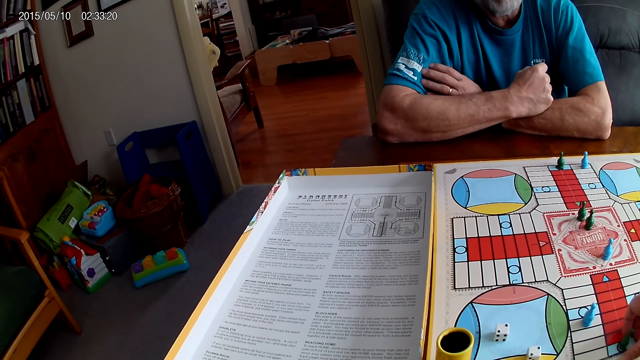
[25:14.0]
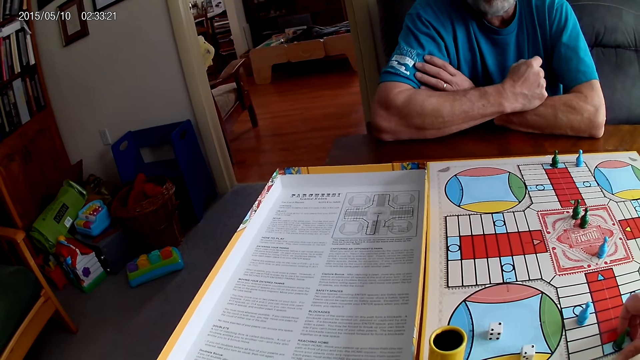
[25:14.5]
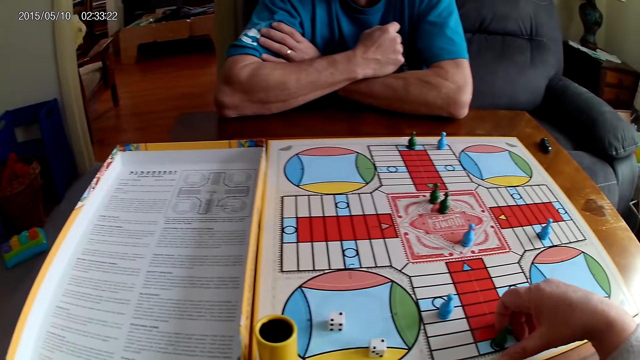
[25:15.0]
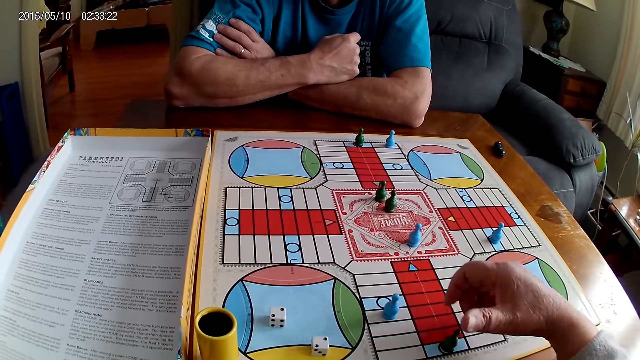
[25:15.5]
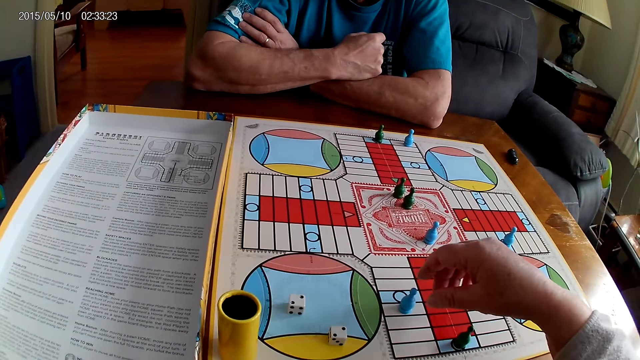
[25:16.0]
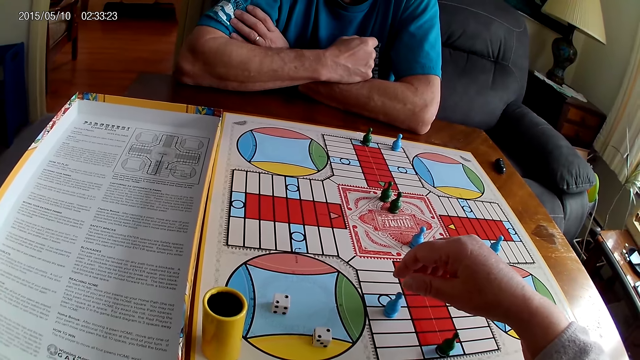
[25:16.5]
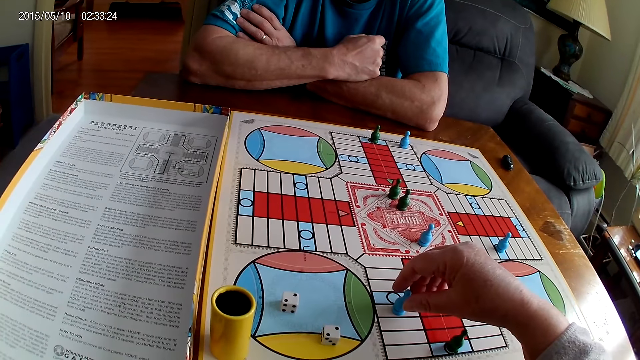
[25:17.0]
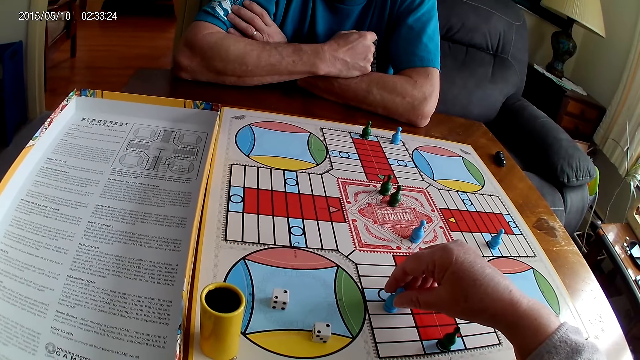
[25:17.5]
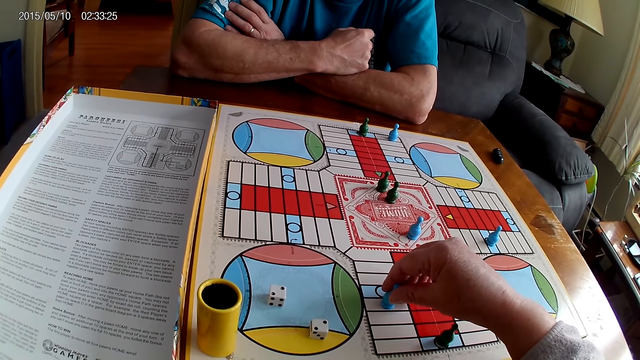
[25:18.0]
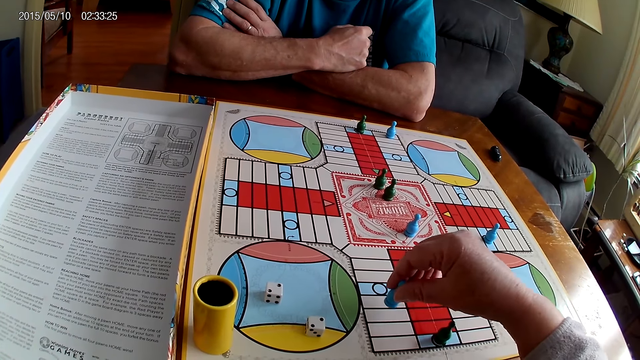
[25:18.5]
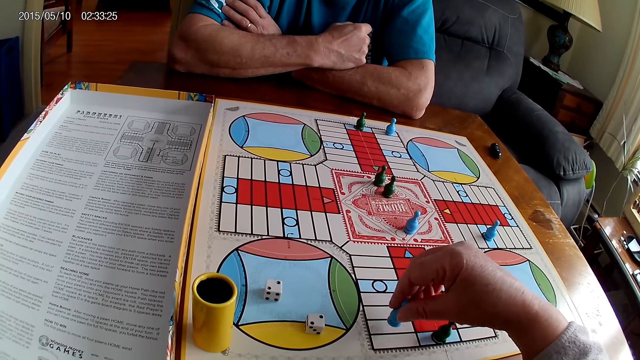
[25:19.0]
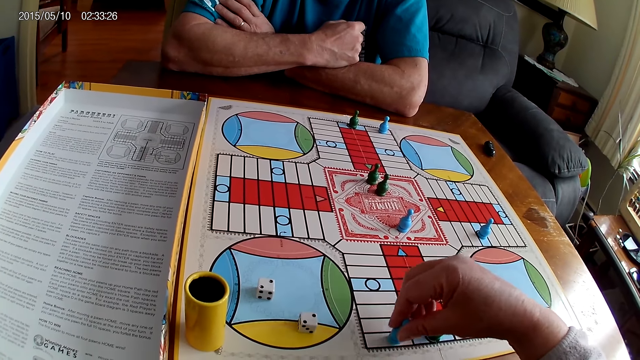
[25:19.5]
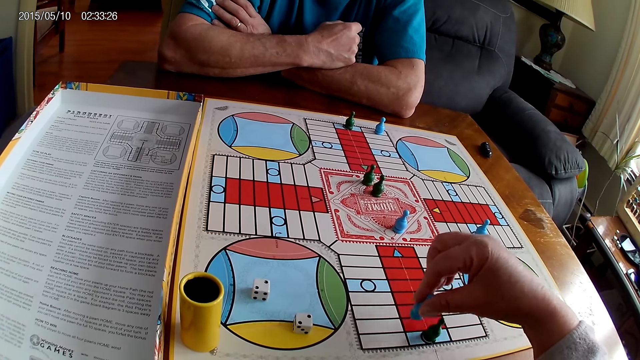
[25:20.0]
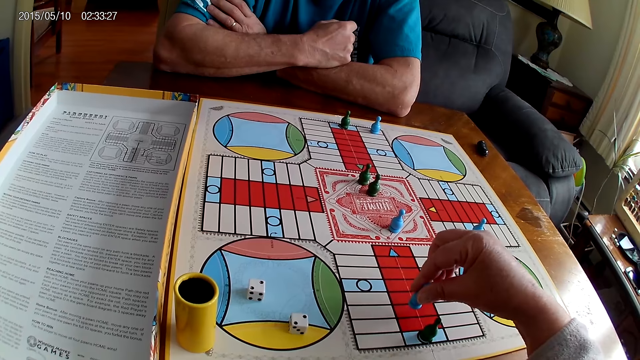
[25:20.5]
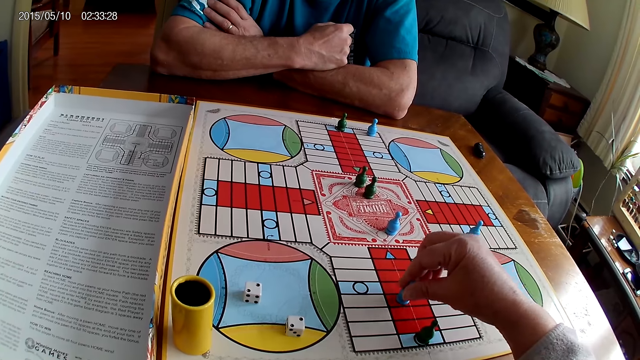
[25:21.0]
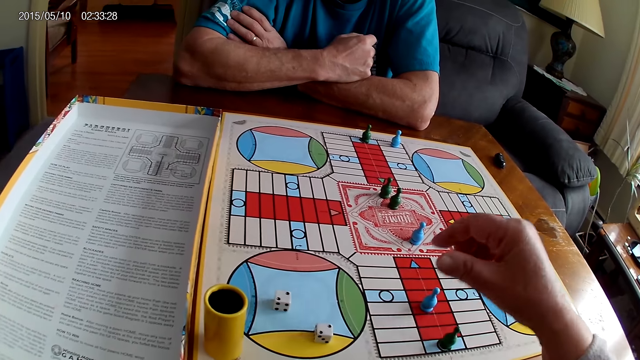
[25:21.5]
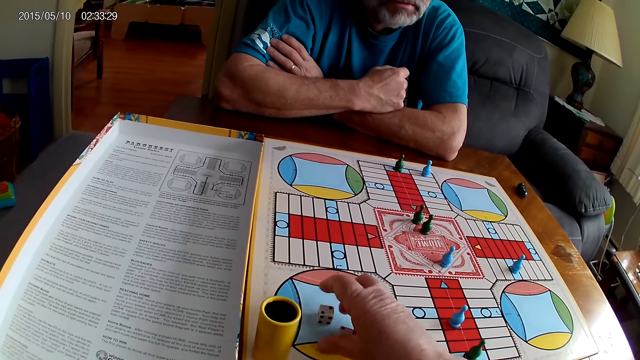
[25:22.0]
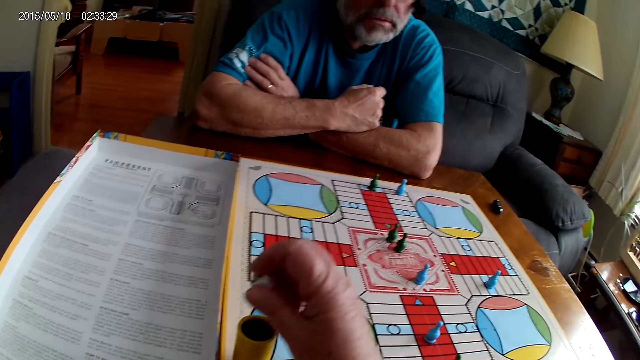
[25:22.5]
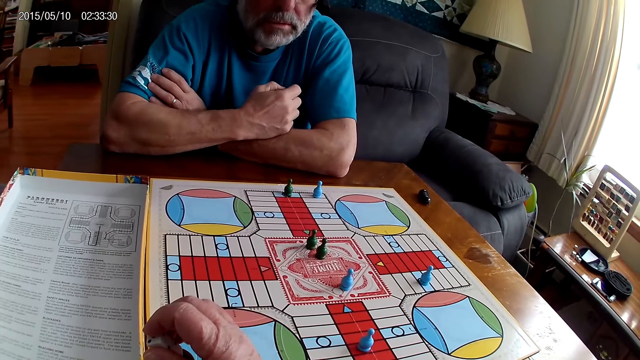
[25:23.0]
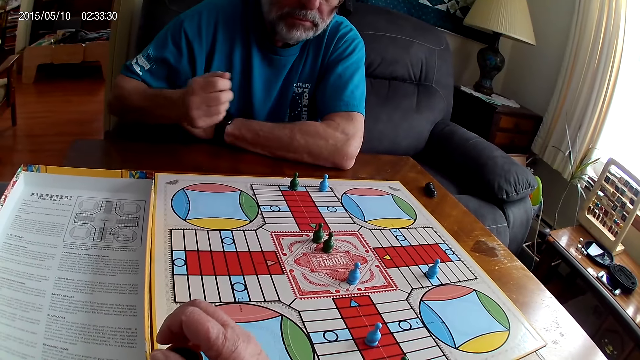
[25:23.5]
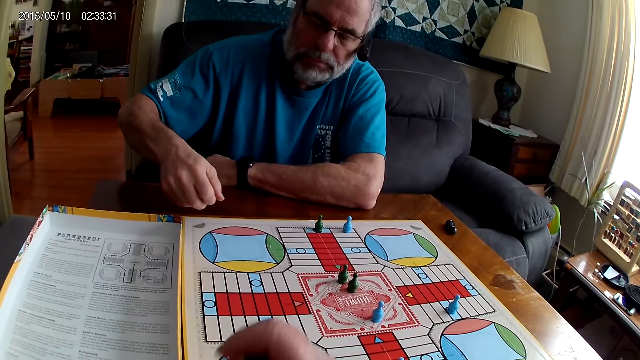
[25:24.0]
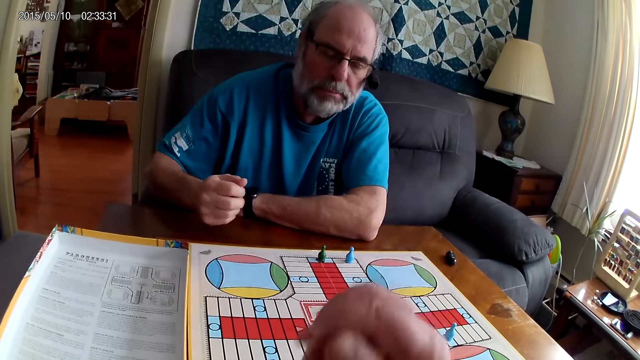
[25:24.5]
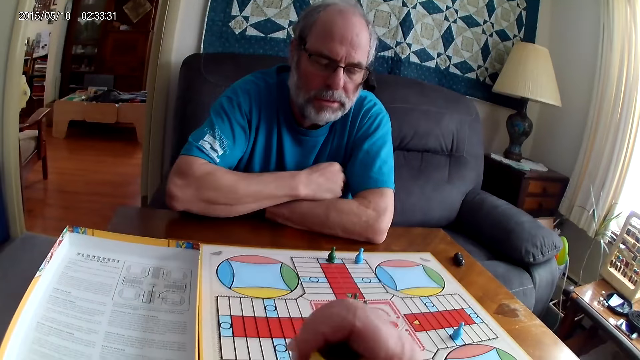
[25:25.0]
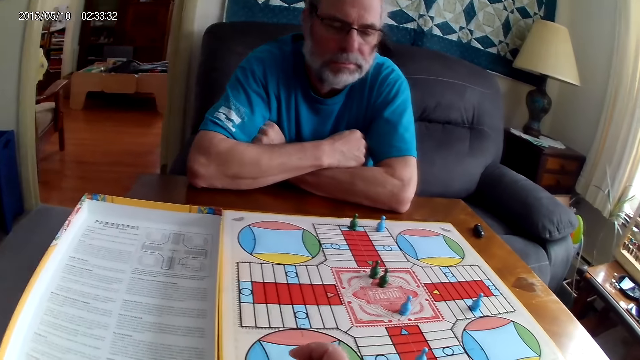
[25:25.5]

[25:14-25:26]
The camera wearer moves a blue pawn through some cells on the Ludo board with her right hand. She picks up the dice on the Ludo board with her right hand. She places the dice in the container with her right hand. A man shuffles the dice in the container with his right hand. The camera wearer converses with the man. She shuffles the dice in the container with her right hand.

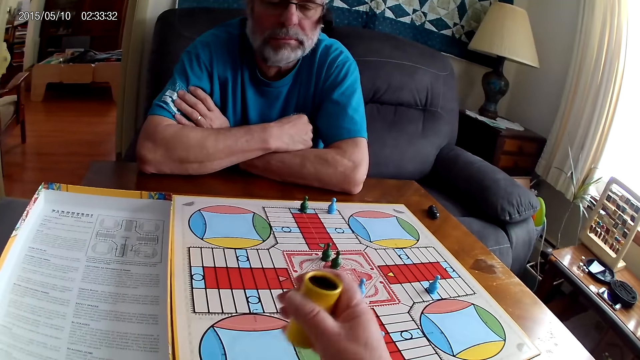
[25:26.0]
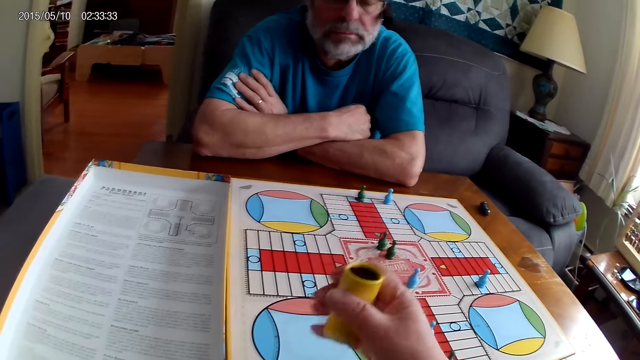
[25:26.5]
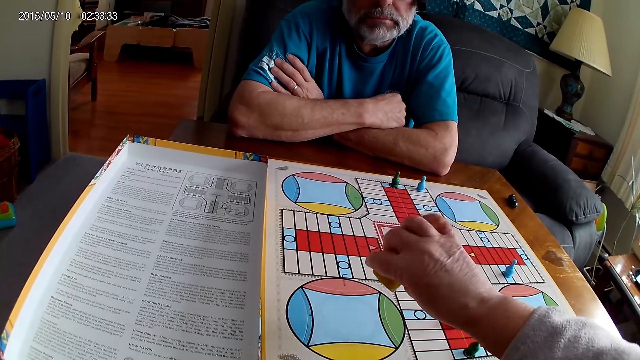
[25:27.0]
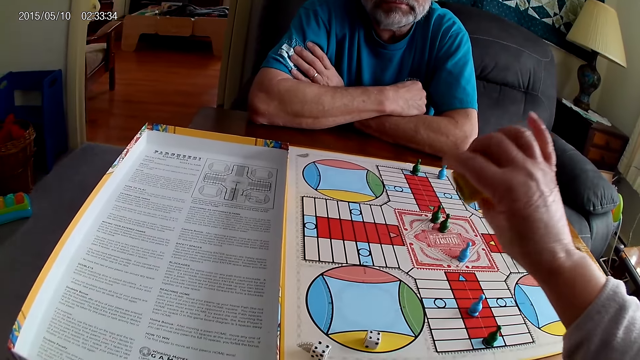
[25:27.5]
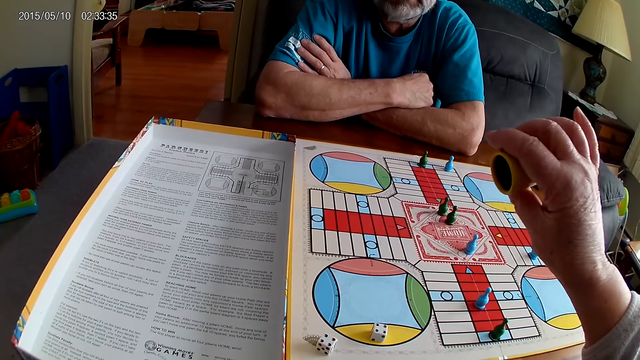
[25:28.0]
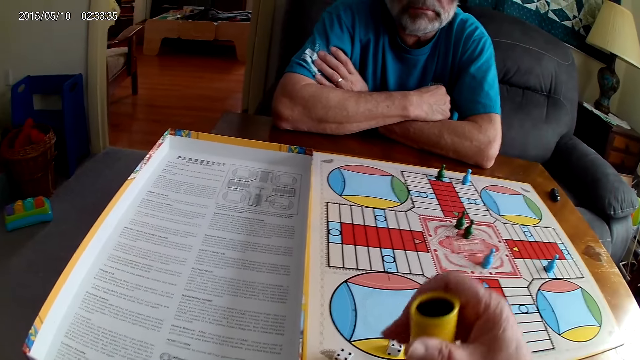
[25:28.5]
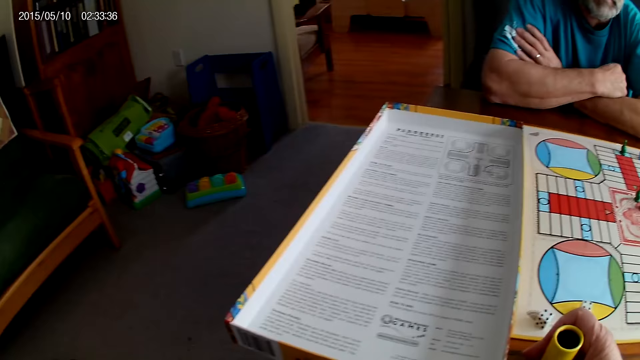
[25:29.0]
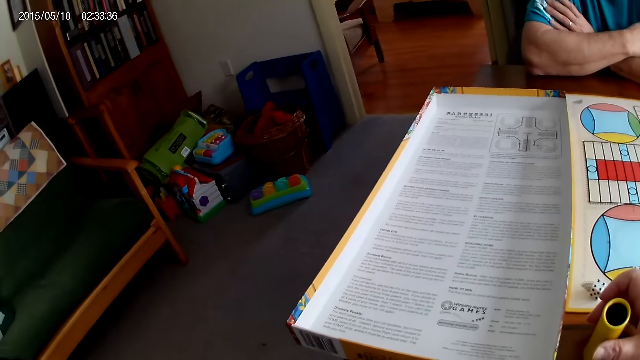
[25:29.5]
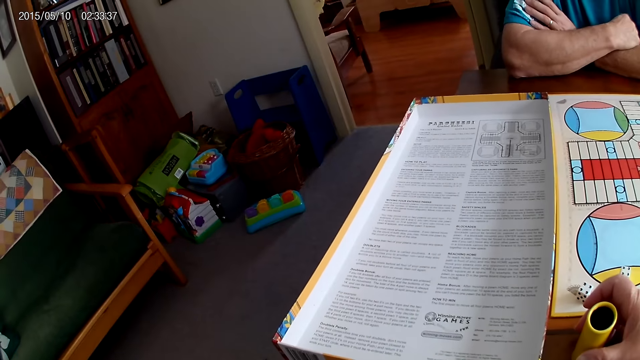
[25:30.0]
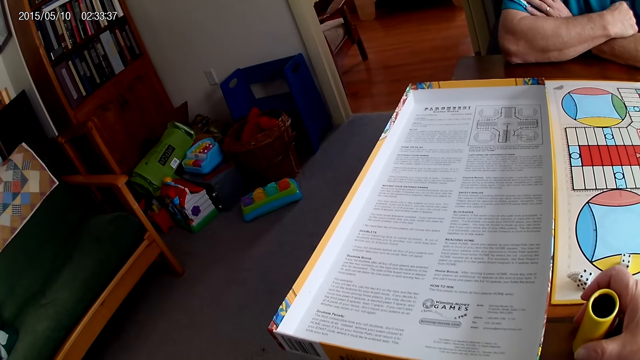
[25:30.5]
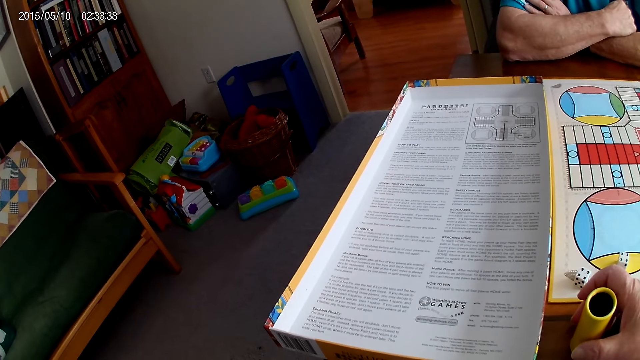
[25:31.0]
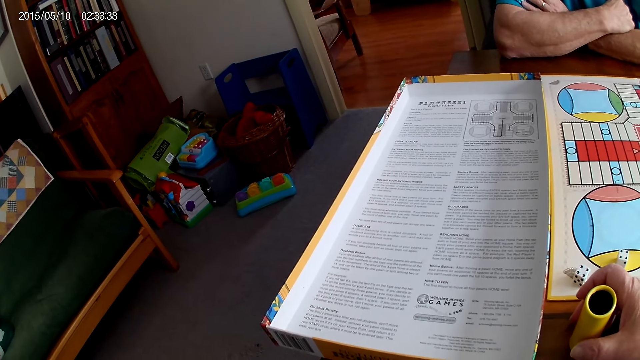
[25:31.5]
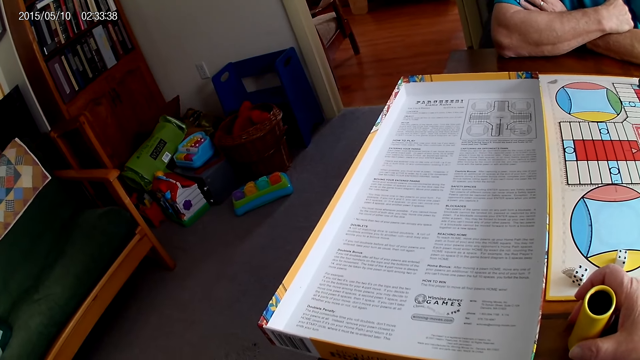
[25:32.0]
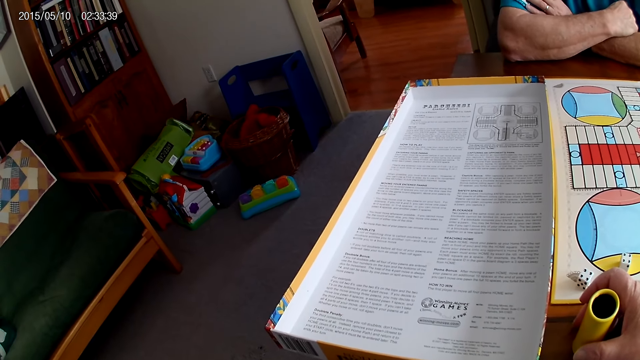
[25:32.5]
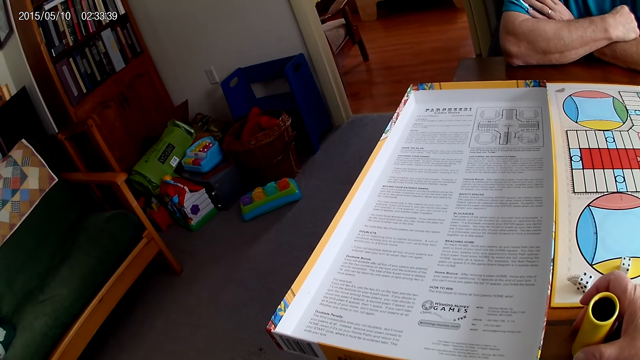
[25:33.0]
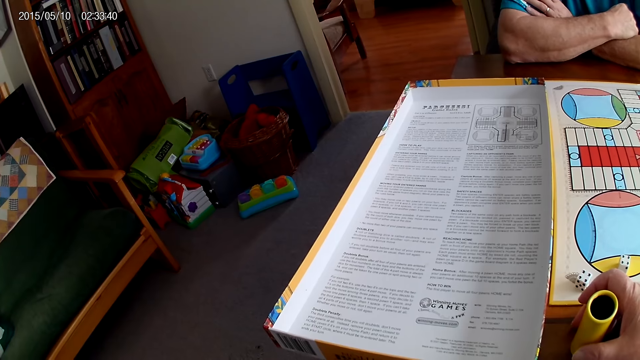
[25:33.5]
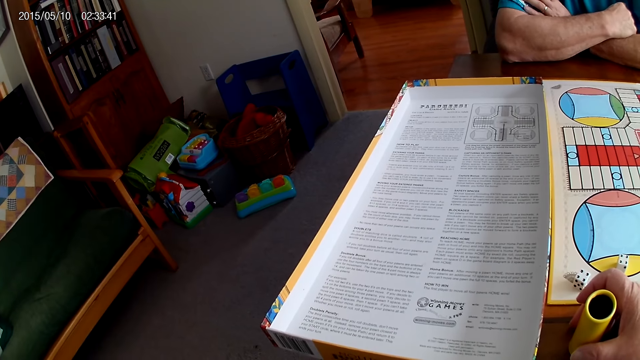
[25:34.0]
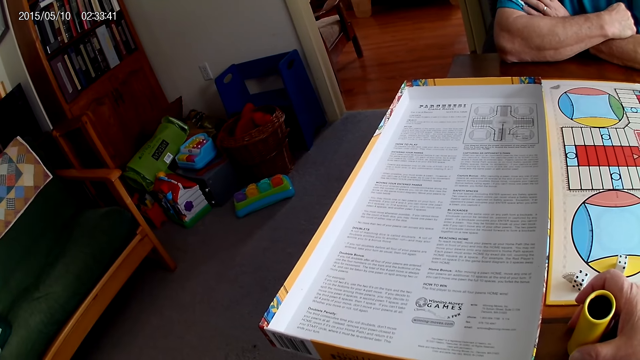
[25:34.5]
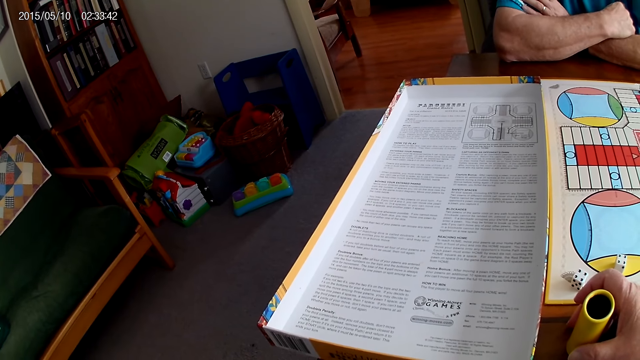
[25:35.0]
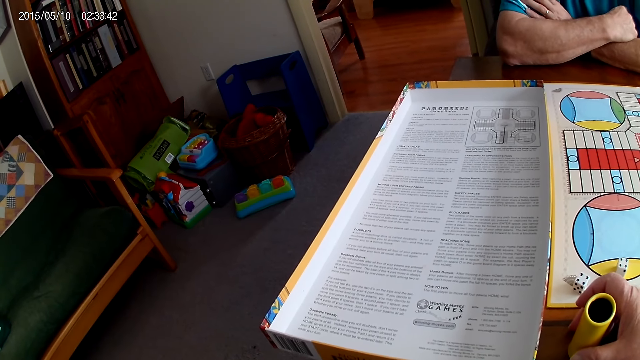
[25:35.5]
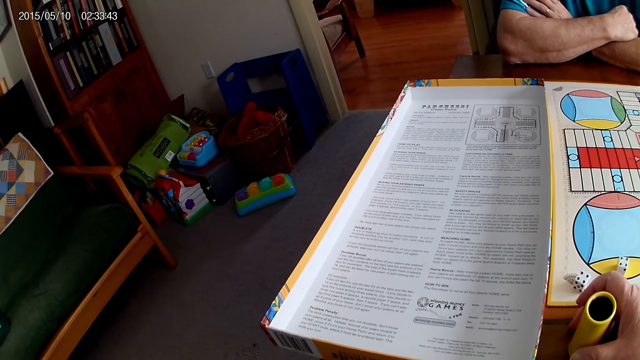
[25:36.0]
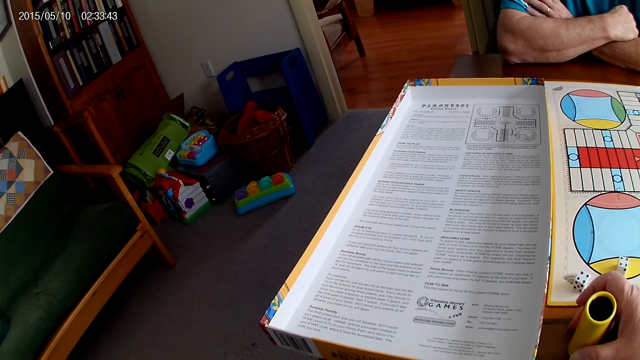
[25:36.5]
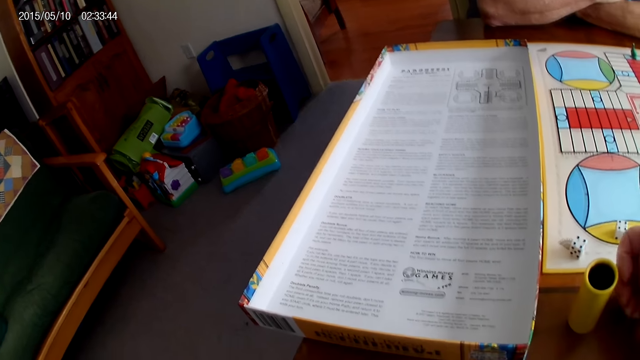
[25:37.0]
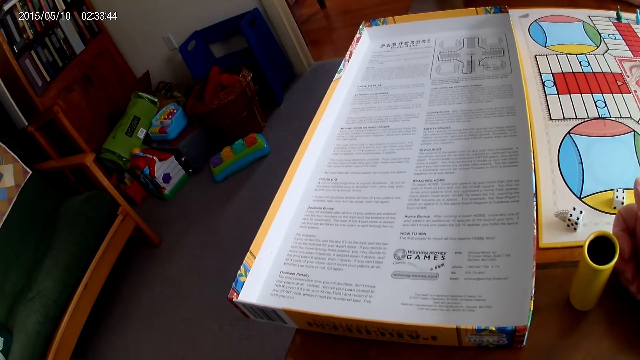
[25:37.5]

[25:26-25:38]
The camera wearer pours the dice from the container on the Ludo board with her right hand. She places the container on the table with her right hand. She reads the instruction.
